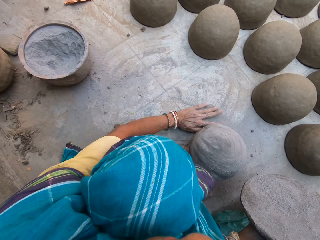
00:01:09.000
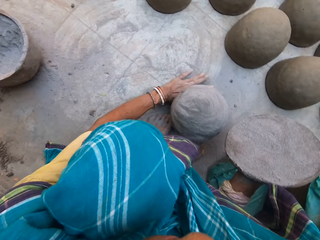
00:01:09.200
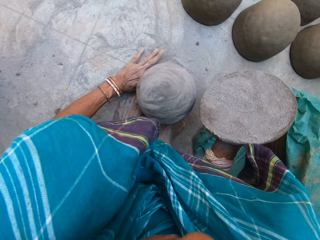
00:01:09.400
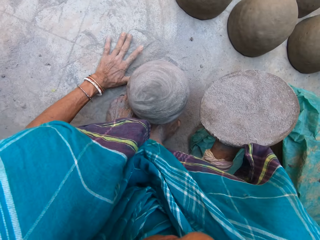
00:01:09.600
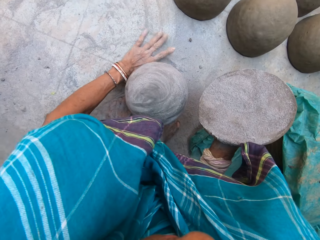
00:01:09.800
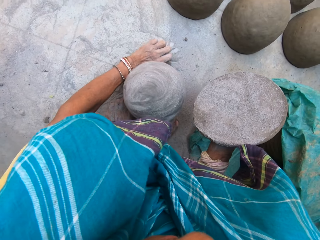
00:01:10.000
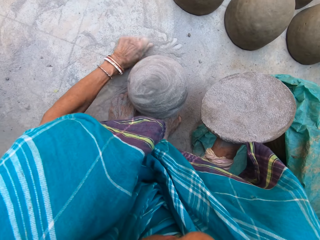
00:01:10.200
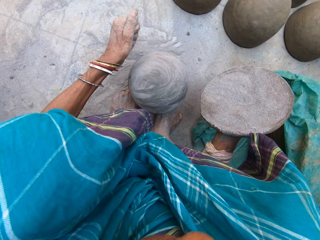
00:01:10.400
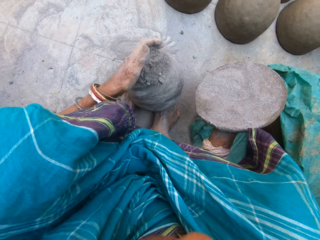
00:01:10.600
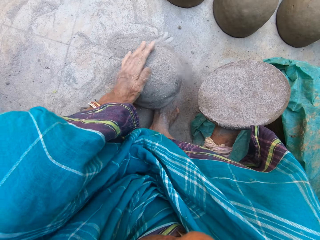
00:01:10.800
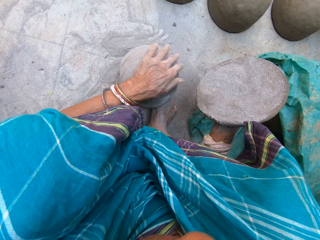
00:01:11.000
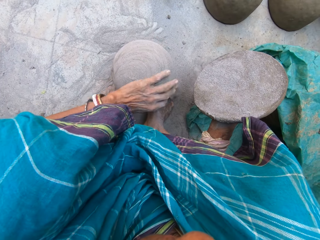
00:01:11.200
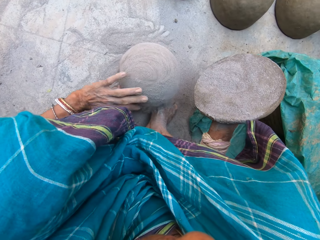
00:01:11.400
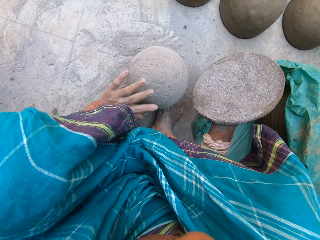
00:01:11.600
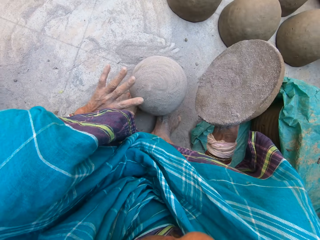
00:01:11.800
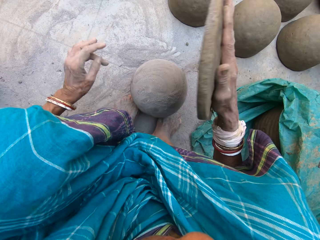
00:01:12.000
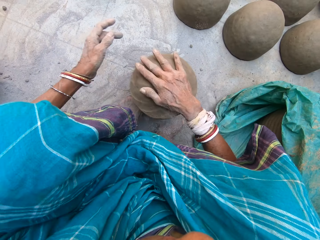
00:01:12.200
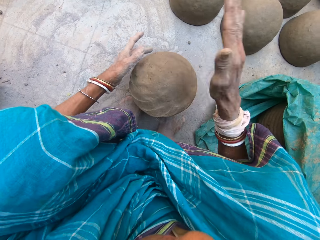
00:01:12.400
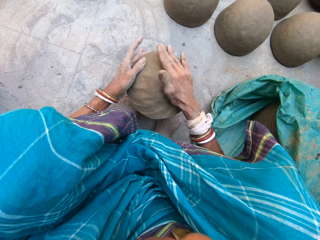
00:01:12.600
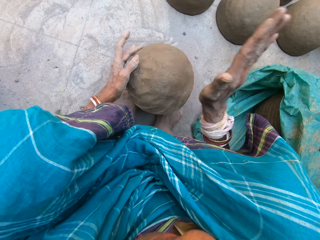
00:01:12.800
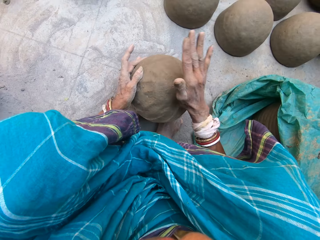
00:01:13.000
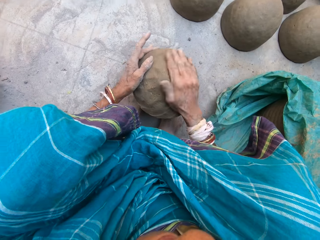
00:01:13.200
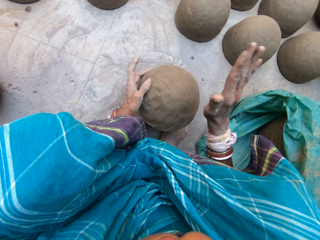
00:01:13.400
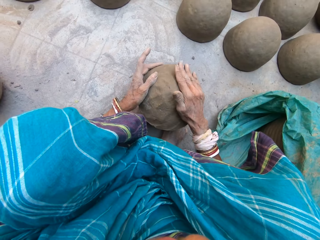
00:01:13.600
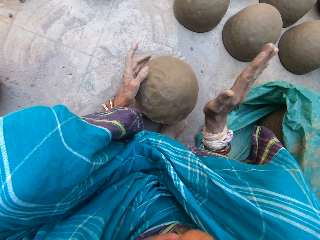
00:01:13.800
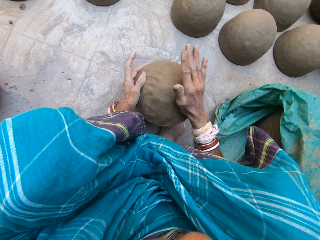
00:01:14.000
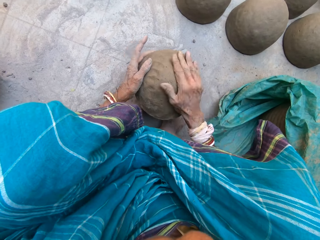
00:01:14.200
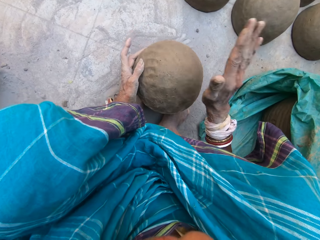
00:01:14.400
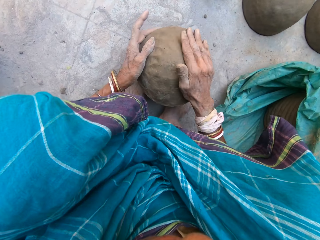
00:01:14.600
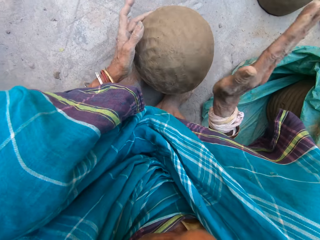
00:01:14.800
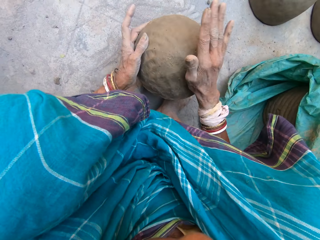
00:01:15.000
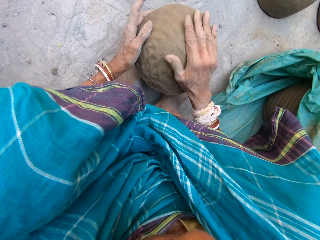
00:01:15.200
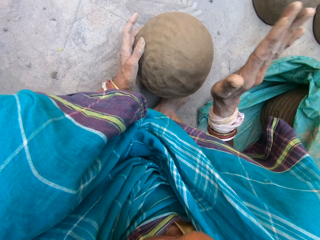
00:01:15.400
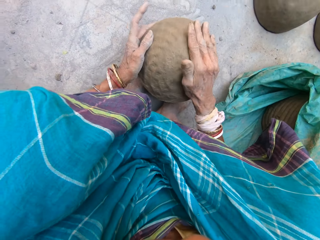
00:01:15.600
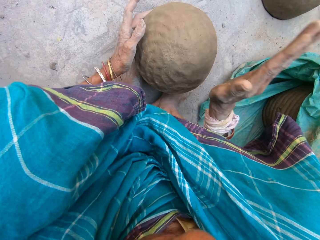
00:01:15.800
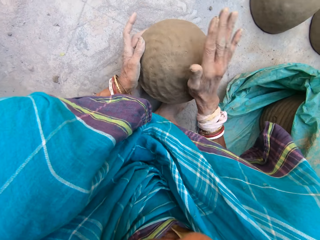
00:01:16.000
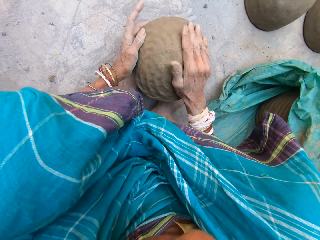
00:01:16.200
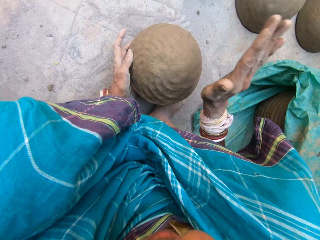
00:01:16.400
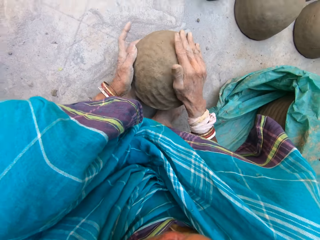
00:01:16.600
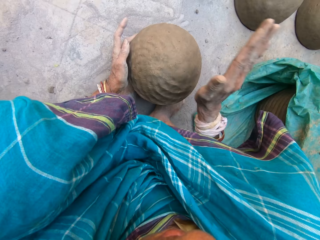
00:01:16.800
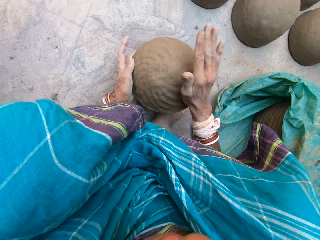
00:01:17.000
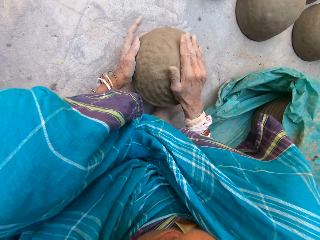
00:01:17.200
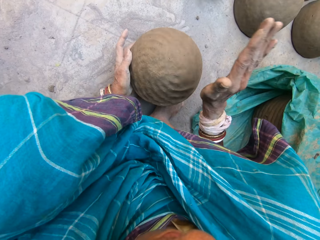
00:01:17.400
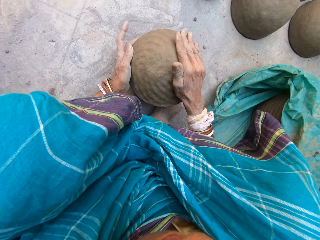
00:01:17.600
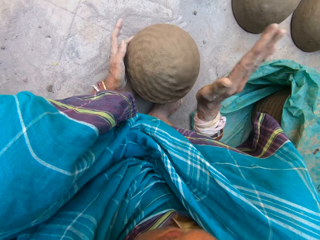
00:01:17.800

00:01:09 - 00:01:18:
The camera wearer scoops soil on the floor and holds the clay. They spread the soil on the sphere and hold the clay. They drop the clay on the sphere. They mould the clay with both hands. They slap something and rotate something.

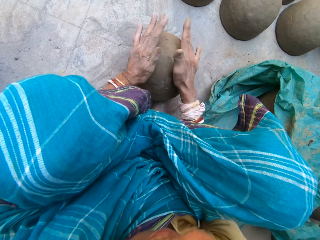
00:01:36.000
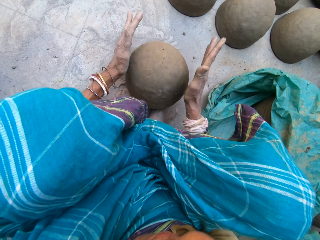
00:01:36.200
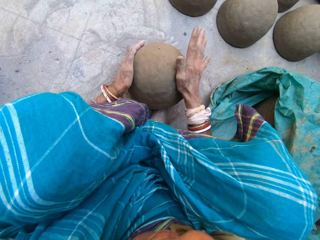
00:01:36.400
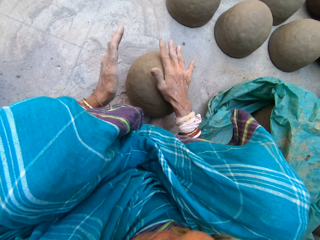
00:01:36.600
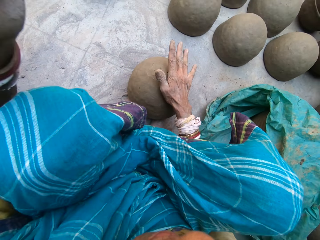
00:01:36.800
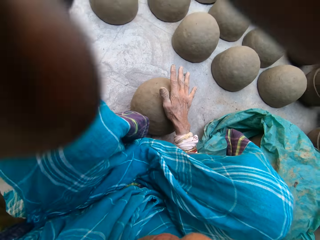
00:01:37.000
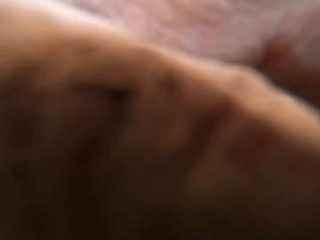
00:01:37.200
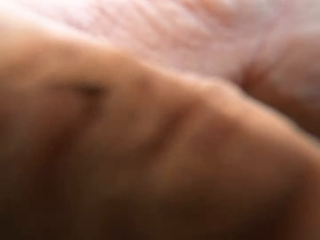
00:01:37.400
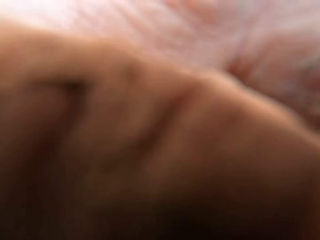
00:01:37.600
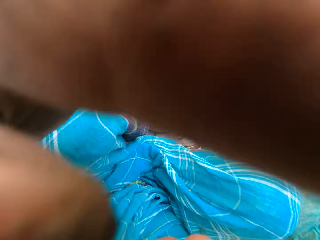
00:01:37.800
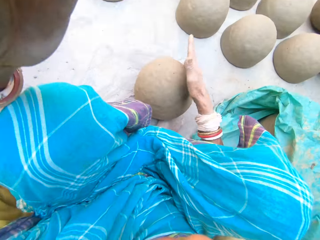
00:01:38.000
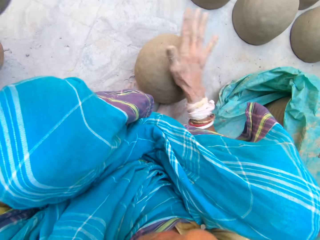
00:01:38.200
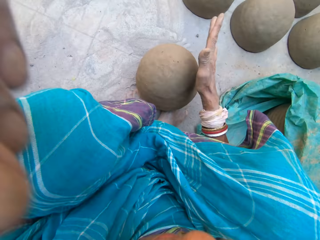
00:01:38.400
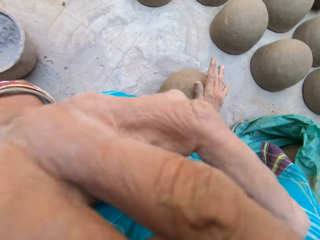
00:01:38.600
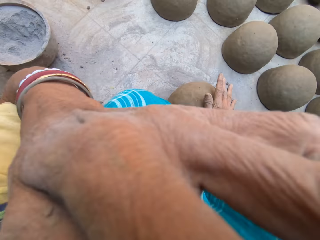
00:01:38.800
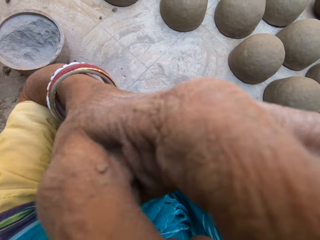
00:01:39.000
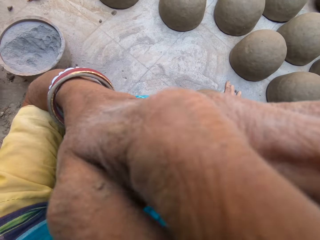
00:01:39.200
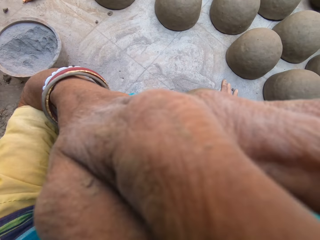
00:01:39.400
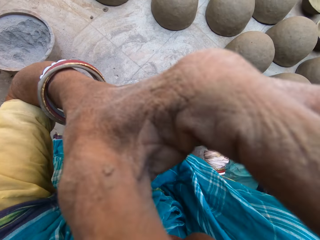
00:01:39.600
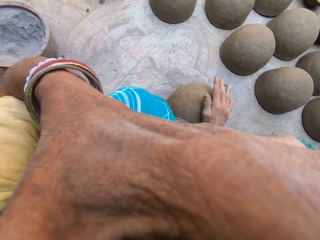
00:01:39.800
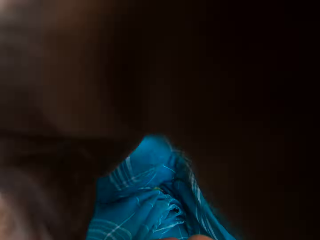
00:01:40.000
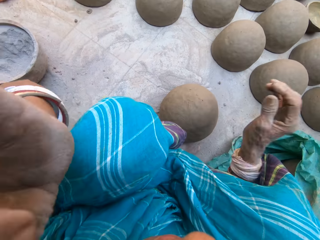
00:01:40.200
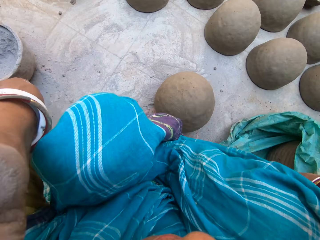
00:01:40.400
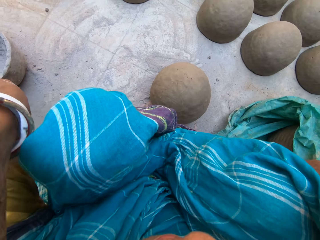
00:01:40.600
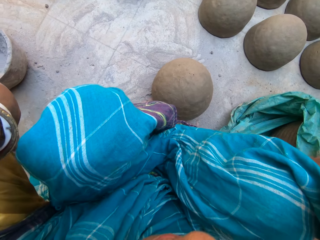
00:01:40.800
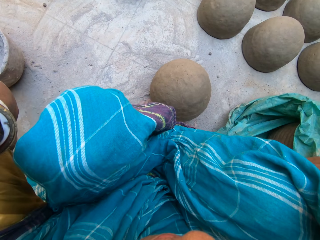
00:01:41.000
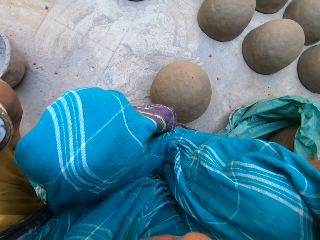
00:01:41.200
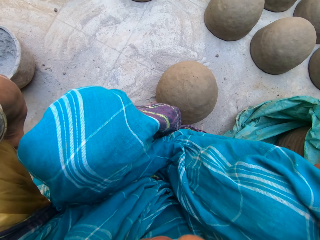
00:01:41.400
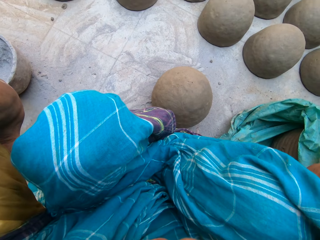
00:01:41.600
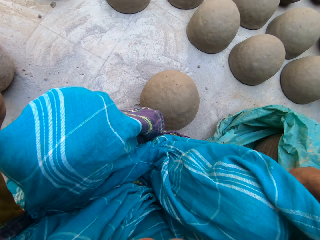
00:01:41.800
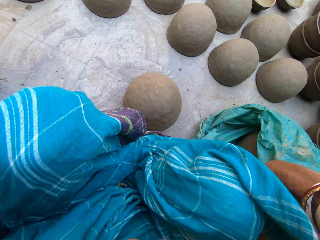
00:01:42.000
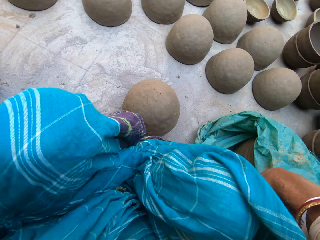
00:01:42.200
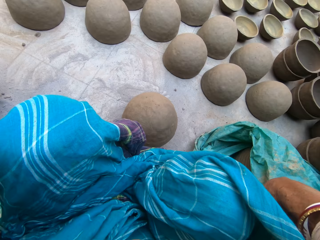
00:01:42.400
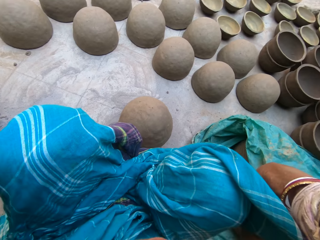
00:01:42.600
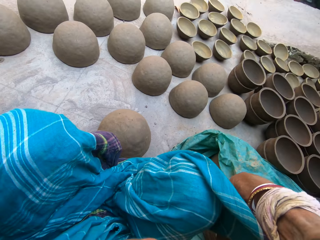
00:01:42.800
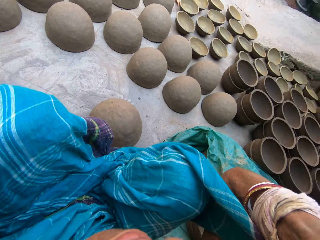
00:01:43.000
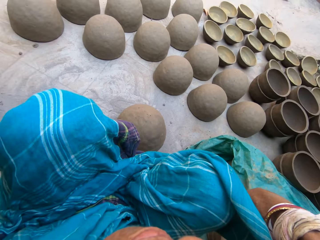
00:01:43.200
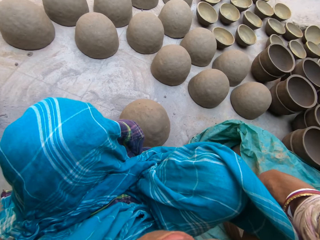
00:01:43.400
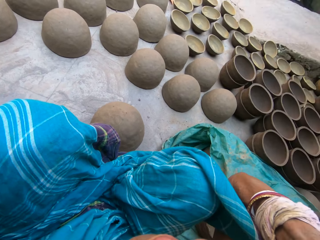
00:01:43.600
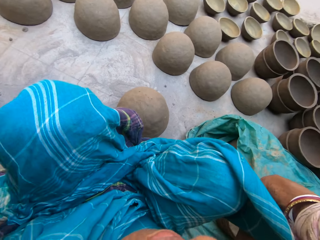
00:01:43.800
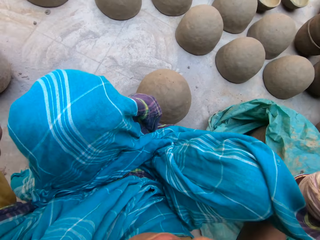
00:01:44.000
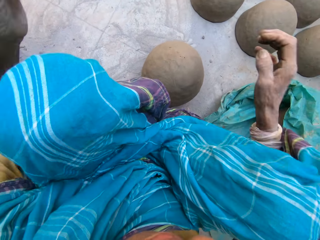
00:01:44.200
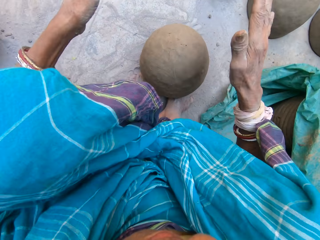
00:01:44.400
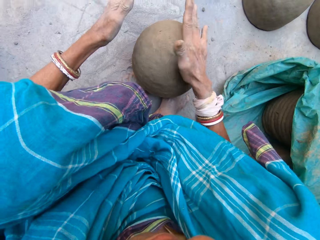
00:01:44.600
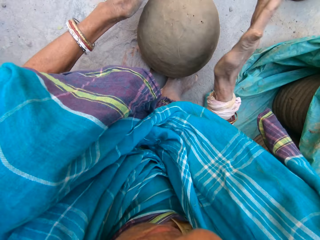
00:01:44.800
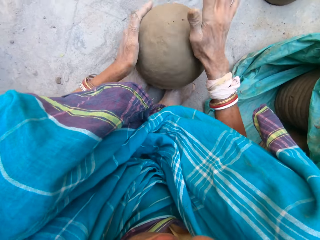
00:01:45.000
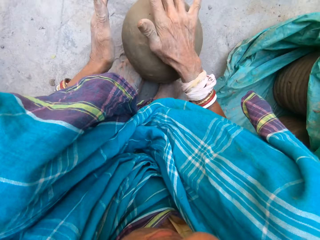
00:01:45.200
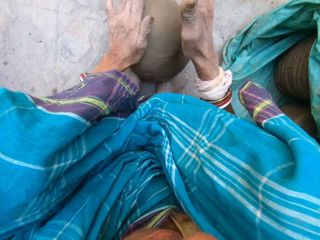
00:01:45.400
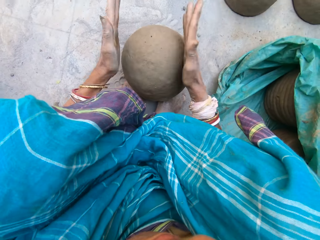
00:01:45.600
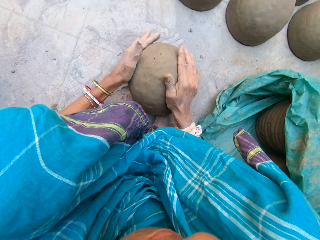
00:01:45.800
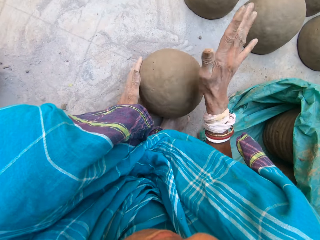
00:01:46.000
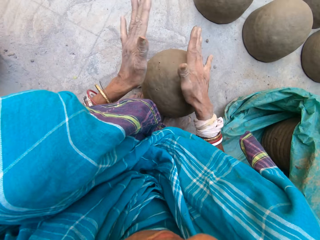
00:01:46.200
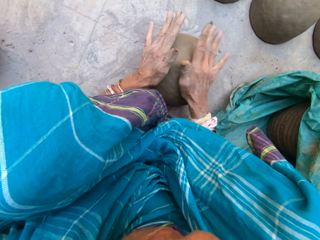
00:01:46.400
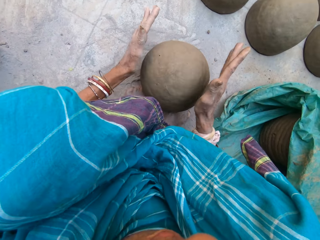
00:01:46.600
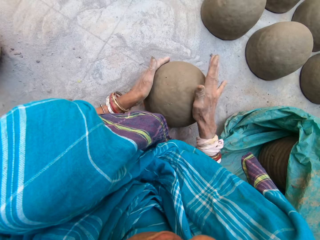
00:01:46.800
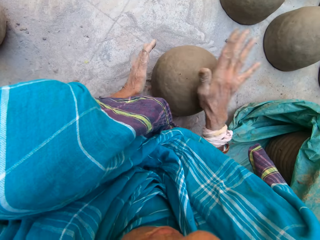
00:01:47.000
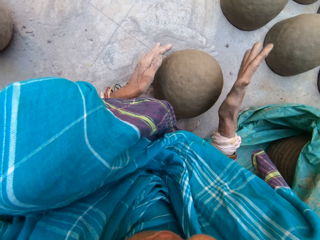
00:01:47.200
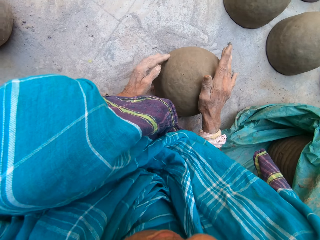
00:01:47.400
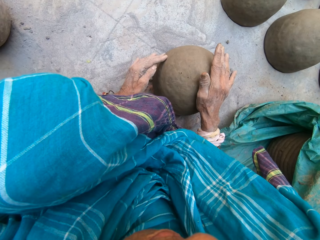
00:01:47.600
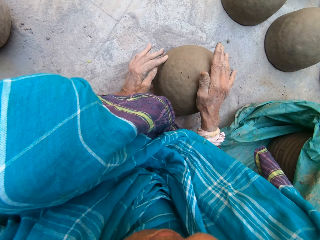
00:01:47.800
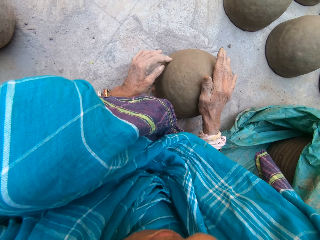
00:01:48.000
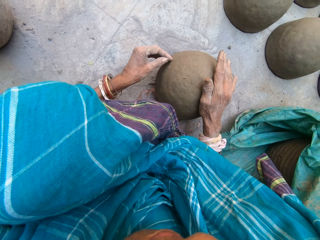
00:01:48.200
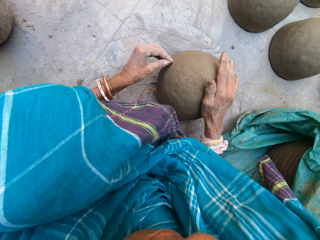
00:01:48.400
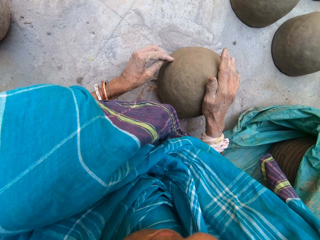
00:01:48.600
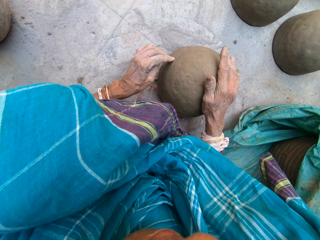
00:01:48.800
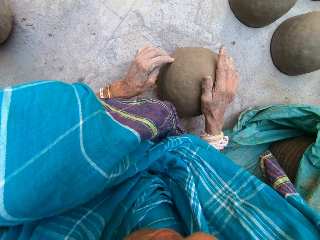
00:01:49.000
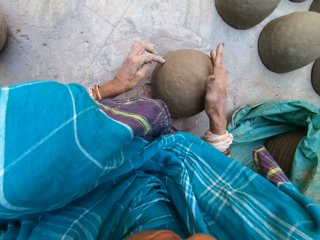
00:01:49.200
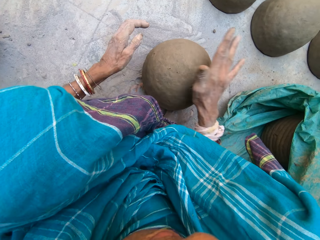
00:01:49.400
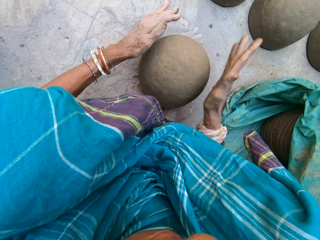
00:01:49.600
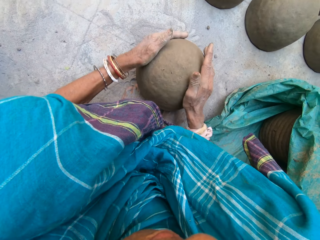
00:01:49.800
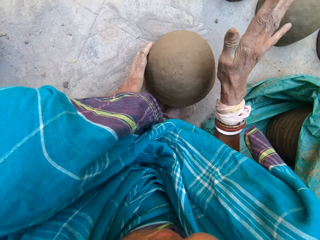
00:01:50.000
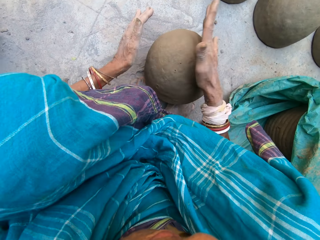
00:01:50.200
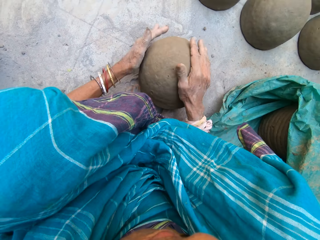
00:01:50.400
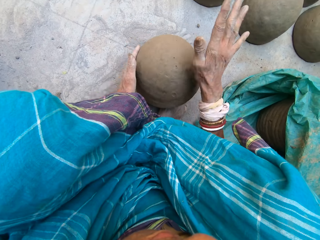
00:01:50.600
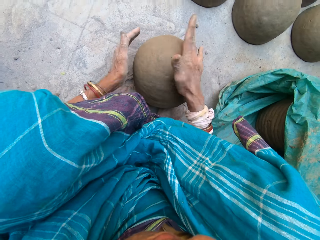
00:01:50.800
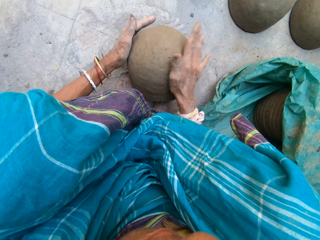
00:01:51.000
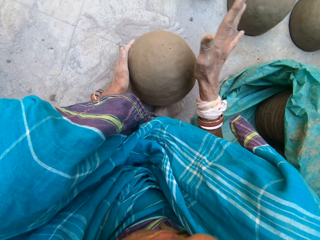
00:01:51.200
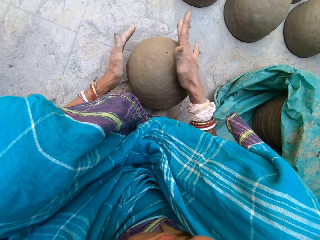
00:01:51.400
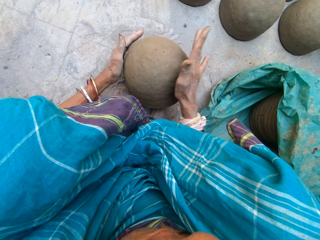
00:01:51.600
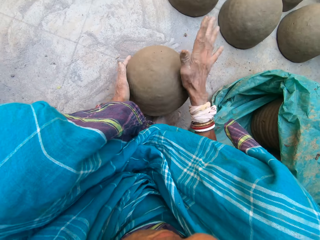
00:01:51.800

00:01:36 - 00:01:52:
The camera wearer adjusts the camera. They mould the clay with both hands. They press the clay and adjust the camera. They adjust the camera again. They mould the clay with both hands. They slap something. They rotate something. They press the clay with the left hand. They mould the clay with both hands. They slap something.
